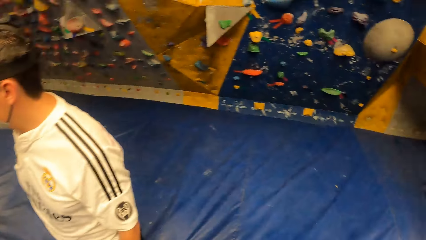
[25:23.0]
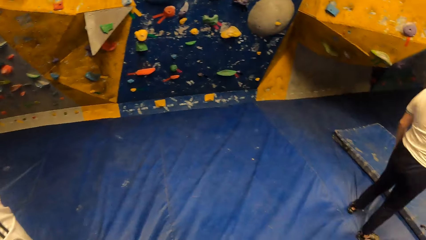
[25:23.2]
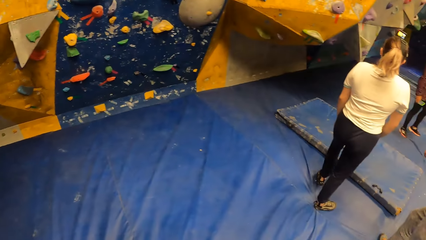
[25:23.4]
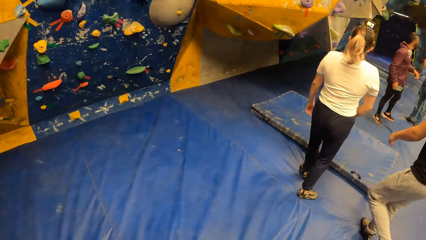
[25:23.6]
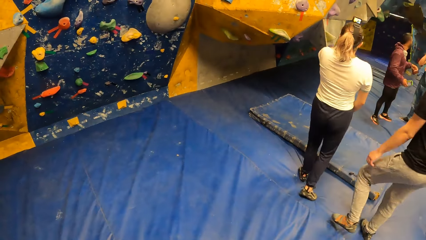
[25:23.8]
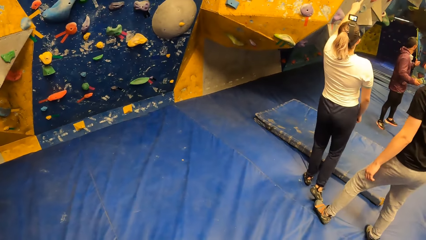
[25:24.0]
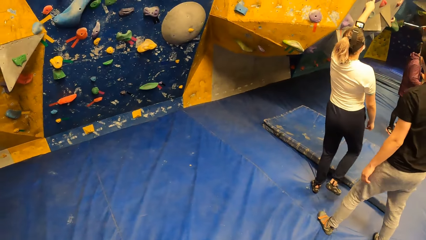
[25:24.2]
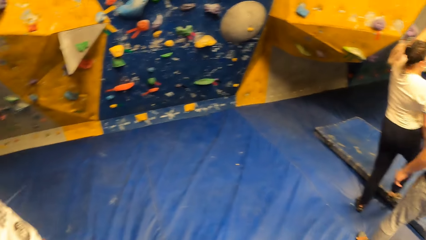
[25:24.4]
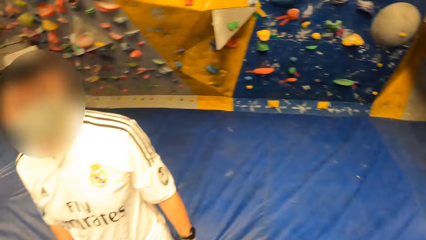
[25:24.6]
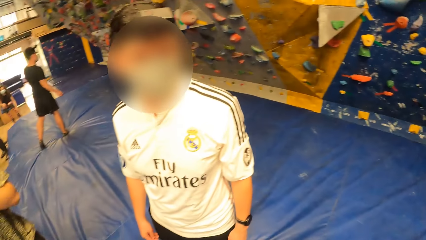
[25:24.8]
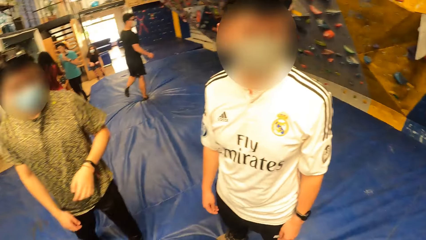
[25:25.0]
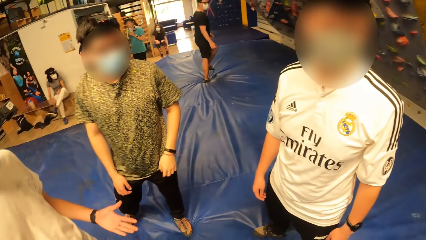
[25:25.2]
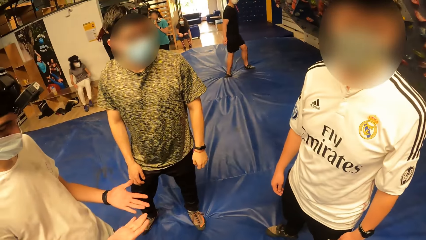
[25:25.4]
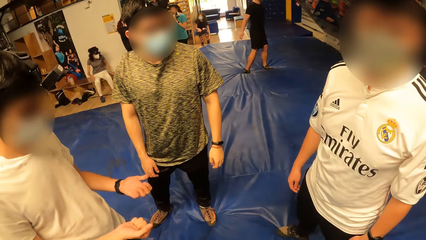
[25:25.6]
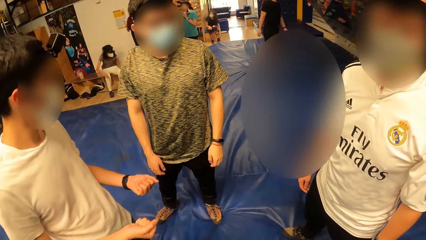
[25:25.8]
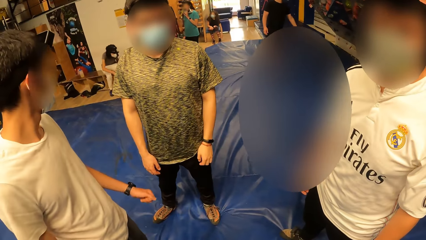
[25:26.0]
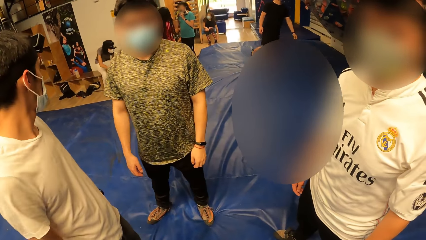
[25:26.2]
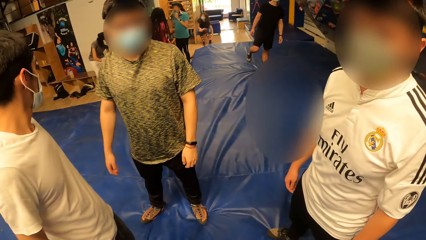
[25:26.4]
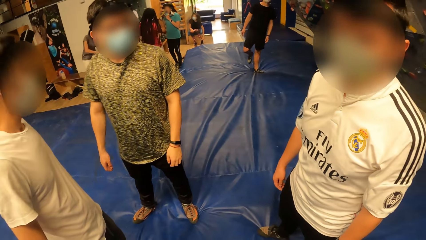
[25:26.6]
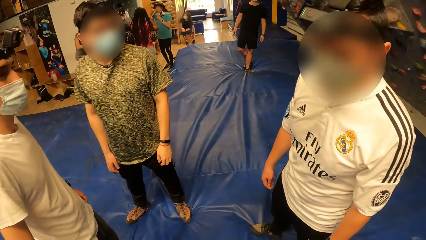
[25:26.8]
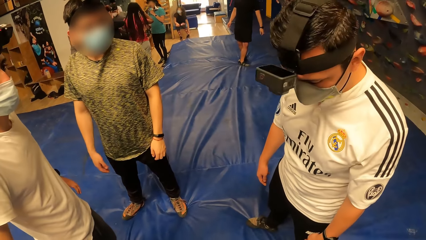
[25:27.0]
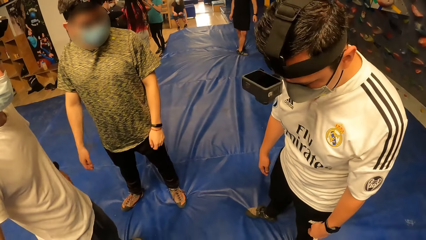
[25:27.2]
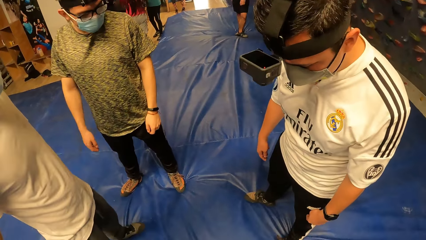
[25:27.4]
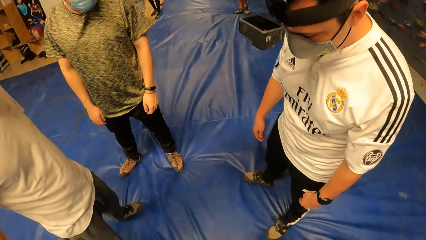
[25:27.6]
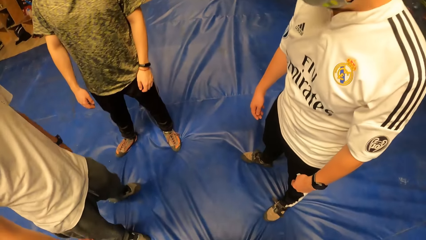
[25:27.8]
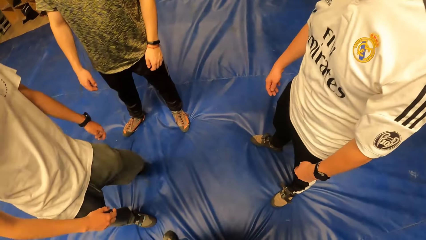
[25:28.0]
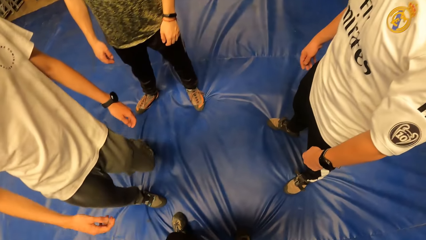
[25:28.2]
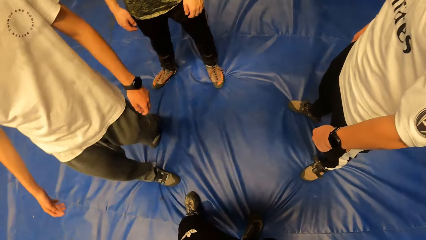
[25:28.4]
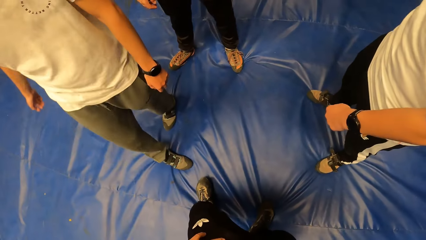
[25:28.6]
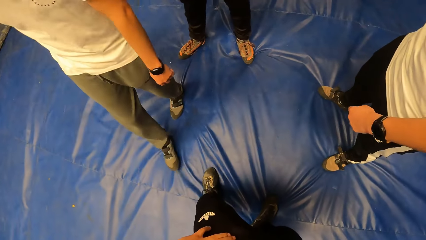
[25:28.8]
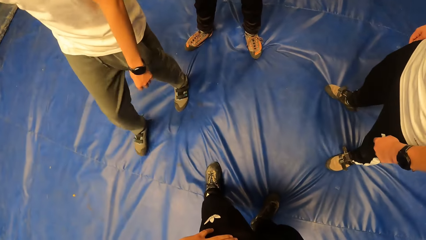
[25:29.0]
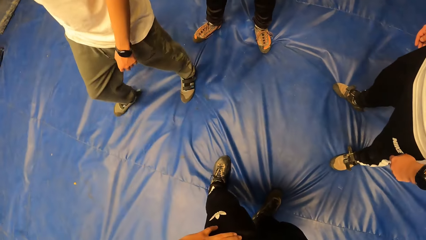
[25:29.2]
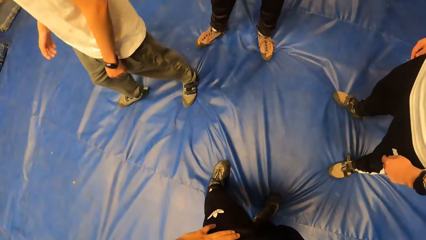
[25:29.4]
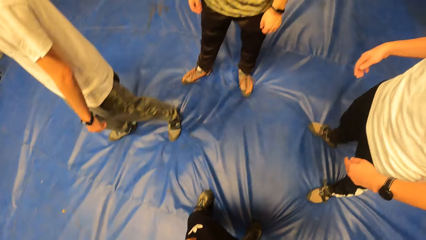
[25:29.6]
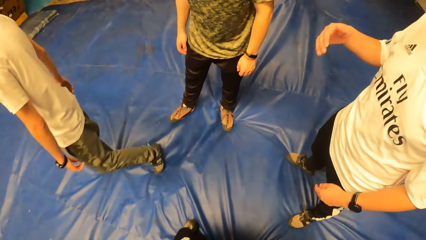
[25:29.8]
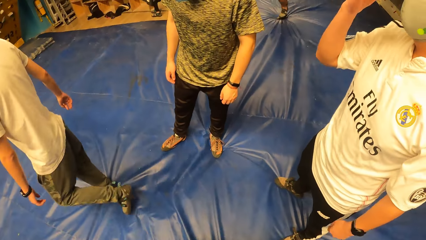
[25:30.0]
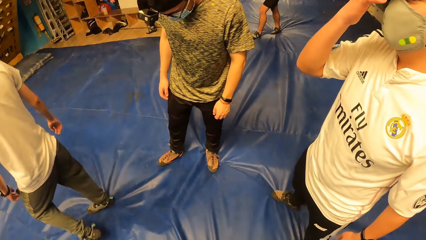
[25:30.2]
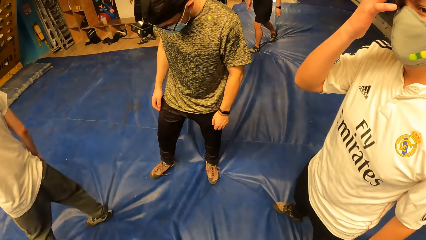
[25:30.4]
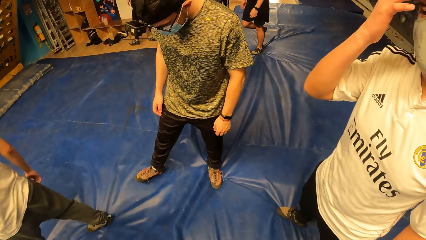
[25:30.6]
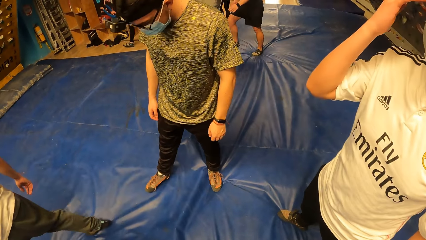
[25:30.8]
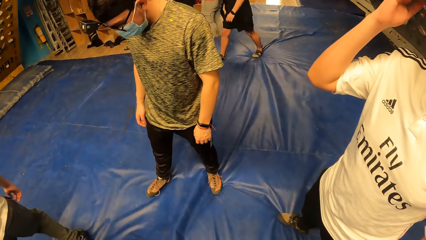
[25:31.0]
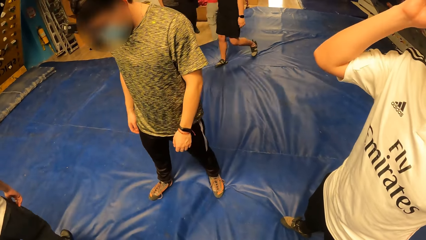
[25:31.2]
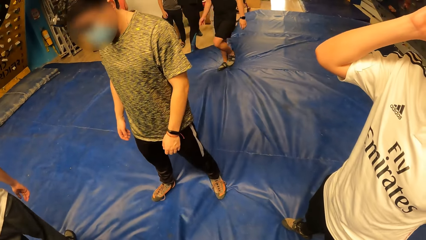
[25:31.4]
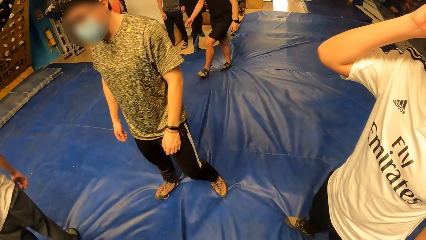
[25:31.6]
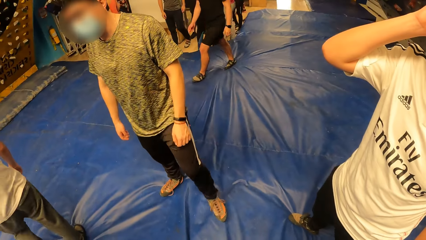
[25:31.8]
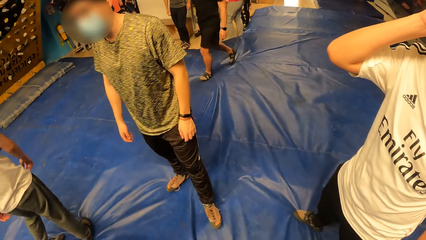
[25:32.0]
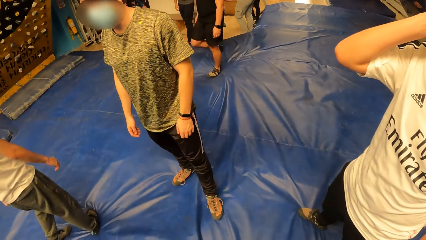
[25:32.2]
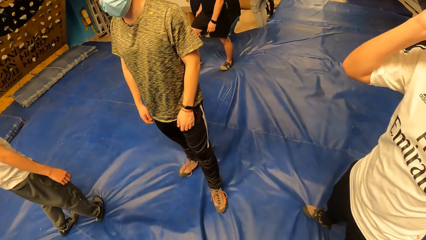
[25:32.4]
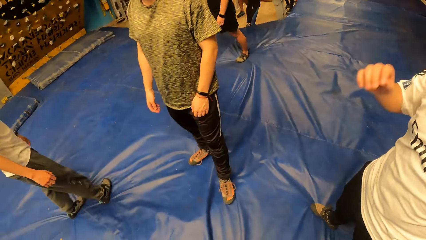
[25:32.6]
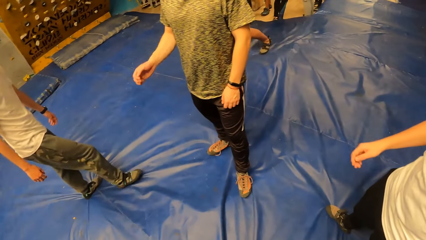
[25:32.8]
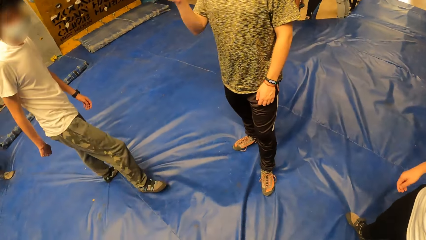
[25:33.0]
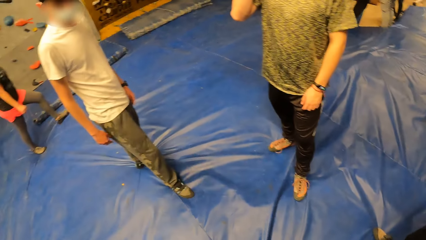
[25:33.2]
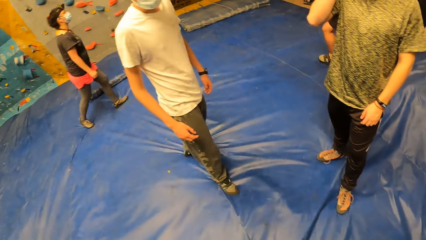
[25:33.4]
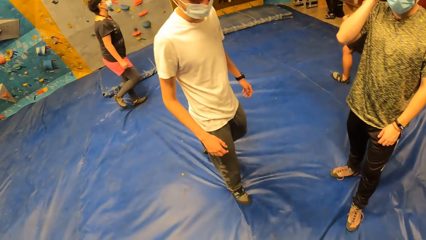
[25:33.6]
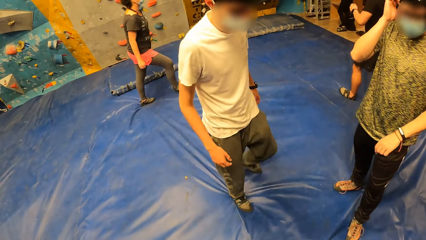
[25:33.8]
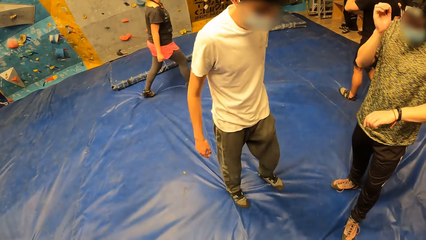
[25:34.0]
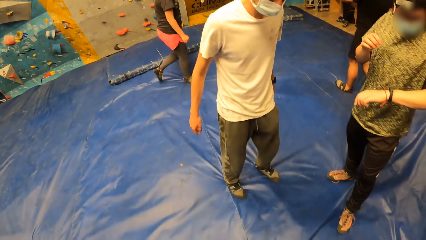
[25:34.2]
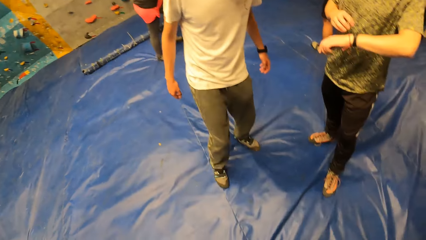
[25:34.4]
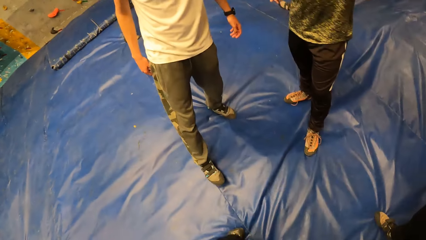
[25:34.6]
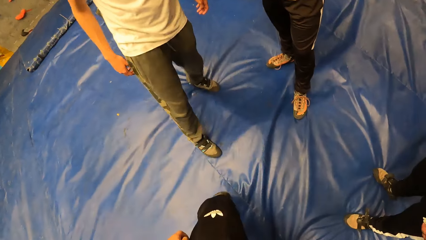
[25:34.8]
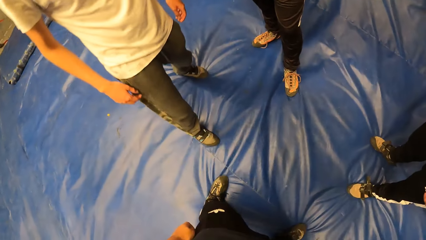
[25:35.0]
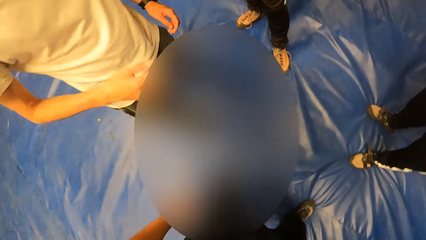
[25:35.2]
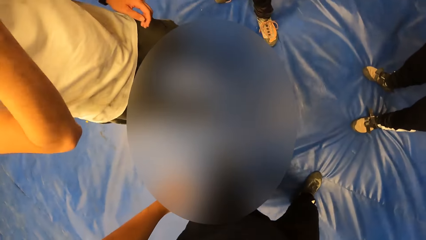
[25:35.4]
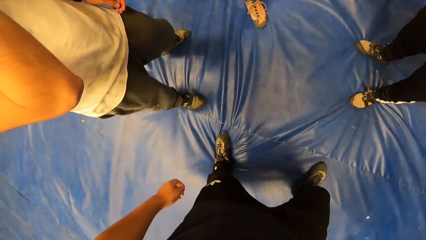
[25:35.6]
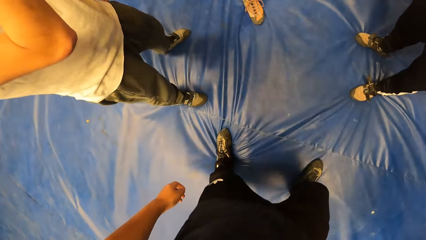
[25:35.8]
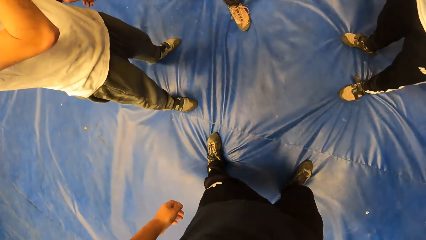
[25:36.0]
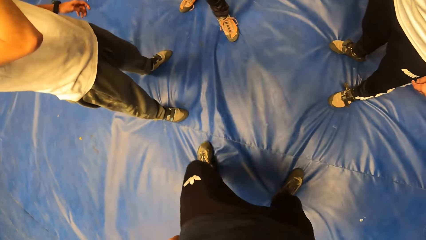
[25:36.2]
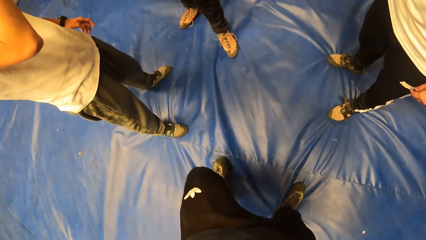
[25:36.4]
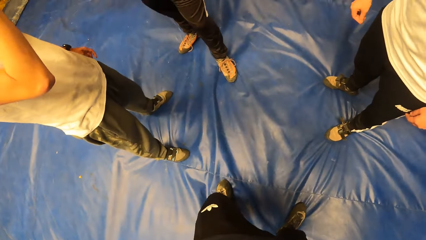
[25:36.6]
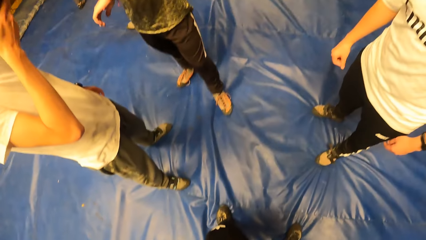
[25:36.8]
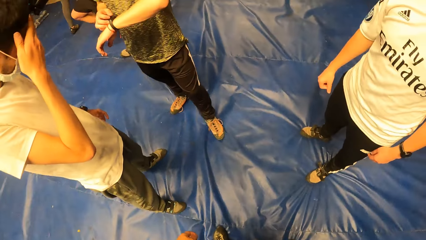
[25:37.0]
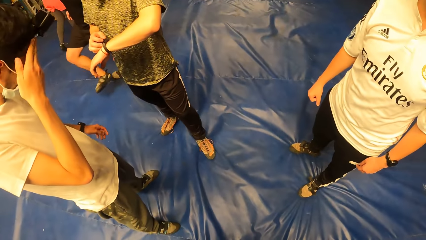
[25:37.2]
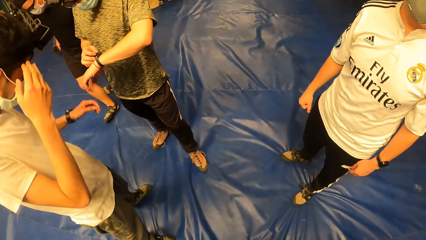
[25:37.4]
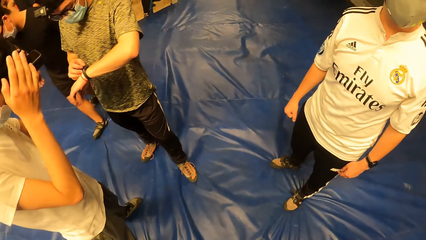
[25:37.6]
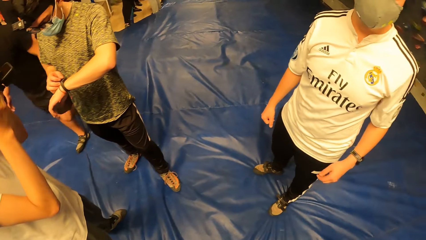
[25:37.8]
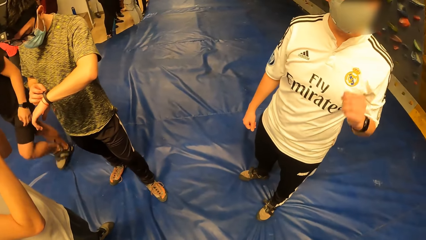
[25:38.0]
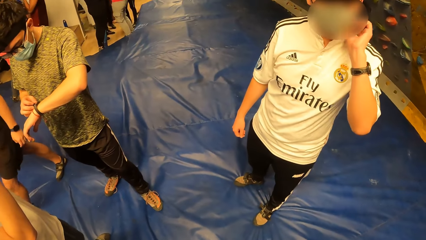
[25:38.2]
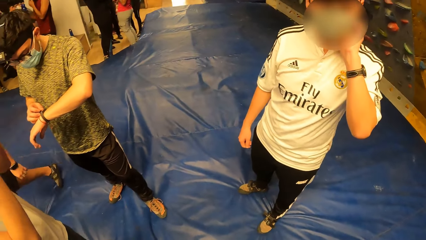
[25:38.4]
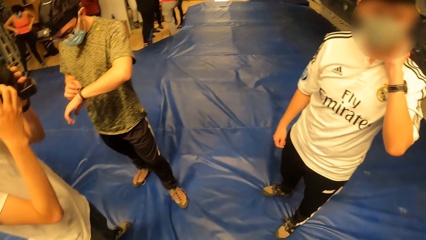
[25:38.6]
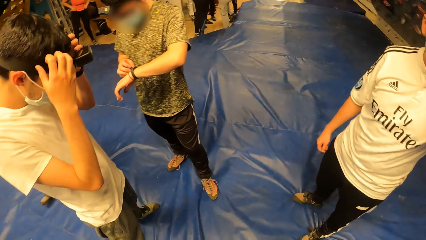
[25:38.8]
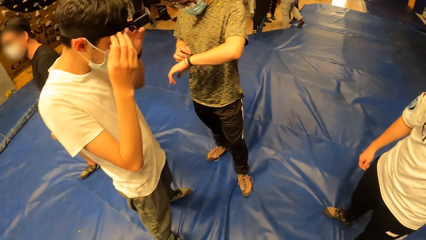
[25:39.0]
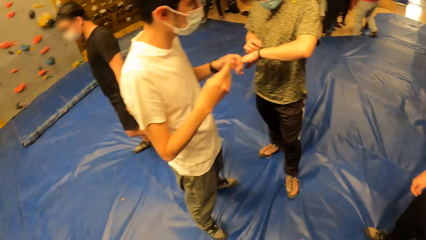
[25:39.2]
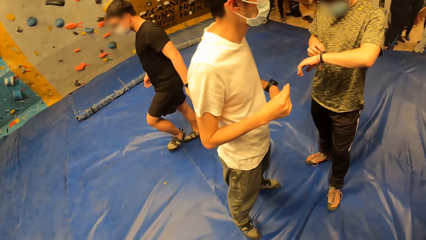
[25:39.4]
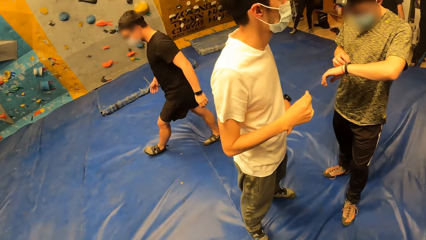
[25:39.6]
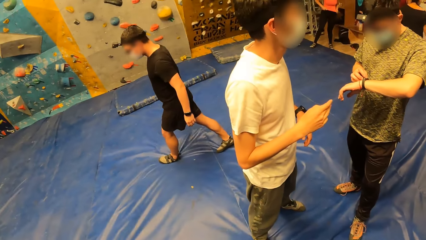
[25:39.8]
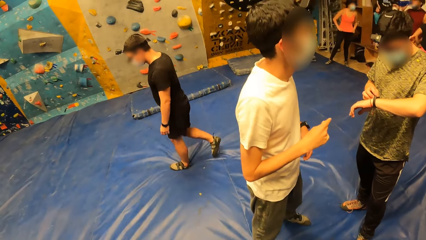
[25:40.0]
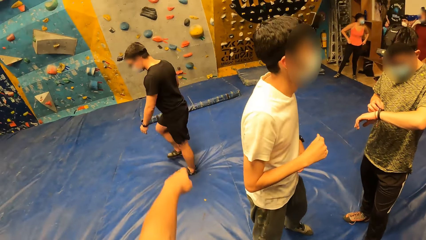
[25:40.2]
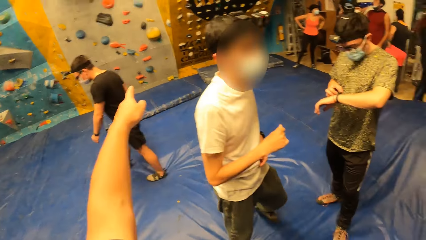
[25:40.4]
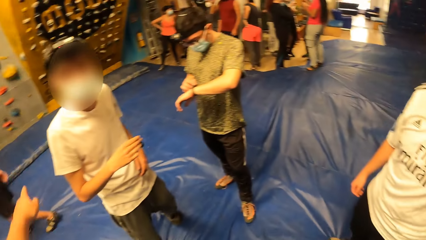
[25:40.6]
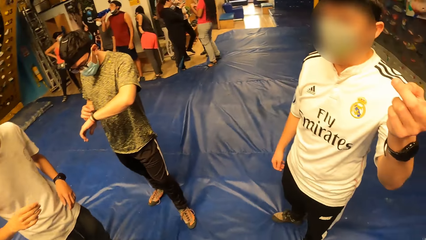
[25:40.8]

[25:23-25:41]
A man converses with the camera wearer. The camera wearer looks at the ground. They look around the field. Another man looks at the camera wearer.
